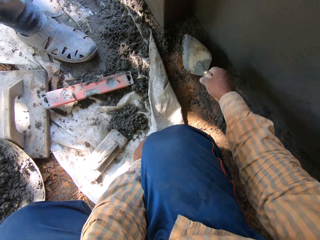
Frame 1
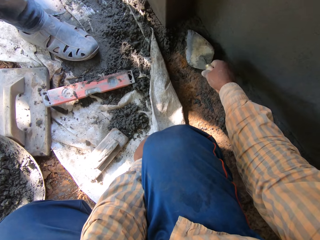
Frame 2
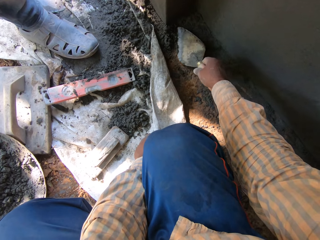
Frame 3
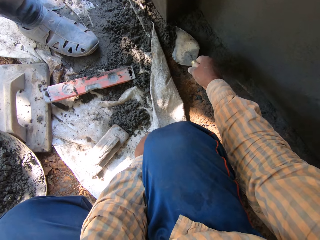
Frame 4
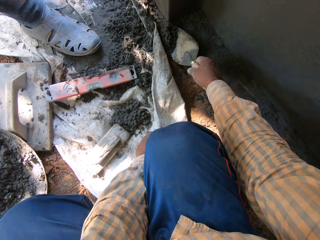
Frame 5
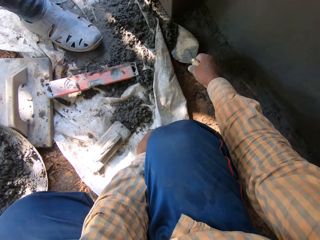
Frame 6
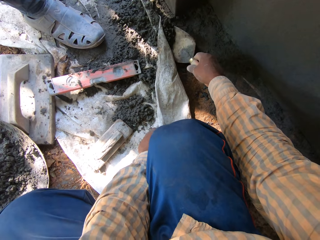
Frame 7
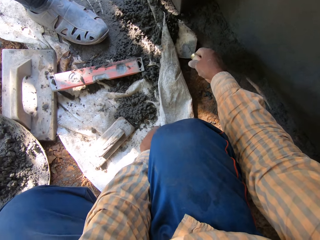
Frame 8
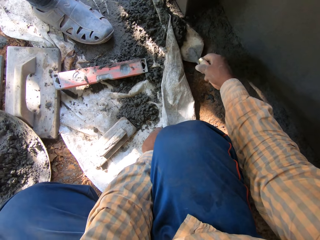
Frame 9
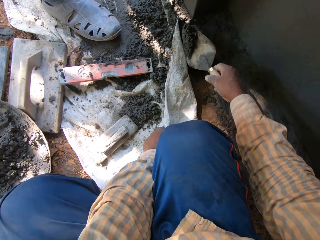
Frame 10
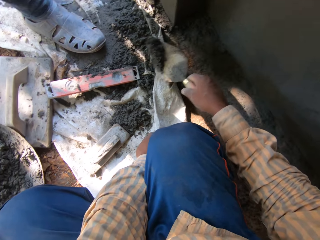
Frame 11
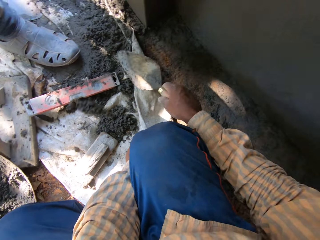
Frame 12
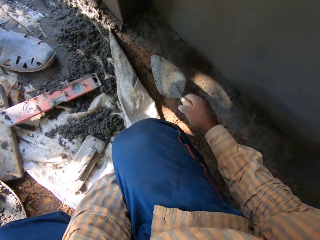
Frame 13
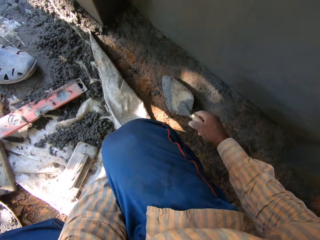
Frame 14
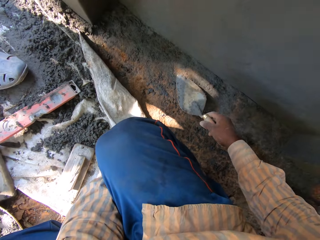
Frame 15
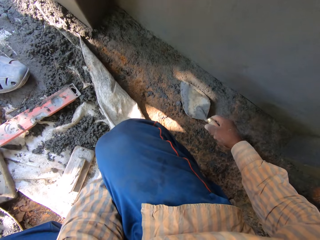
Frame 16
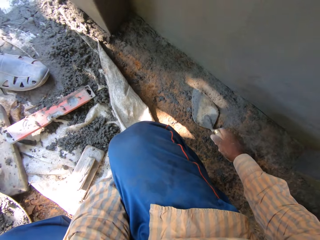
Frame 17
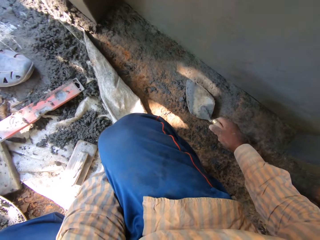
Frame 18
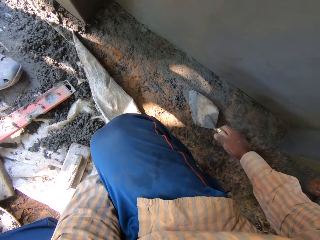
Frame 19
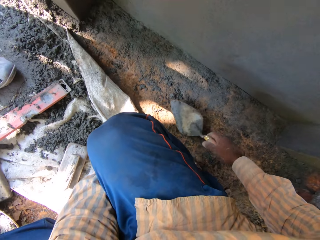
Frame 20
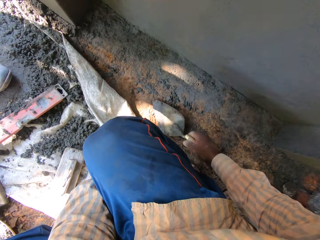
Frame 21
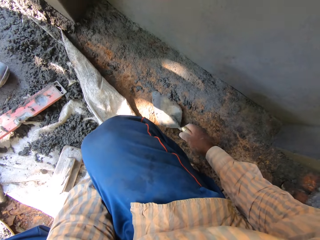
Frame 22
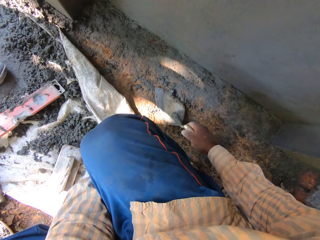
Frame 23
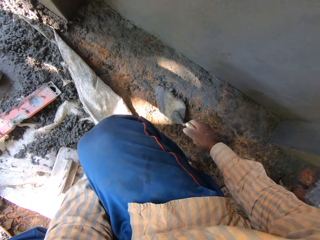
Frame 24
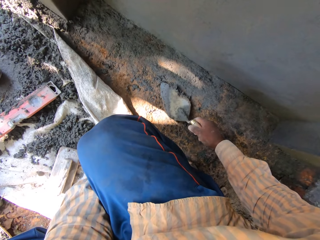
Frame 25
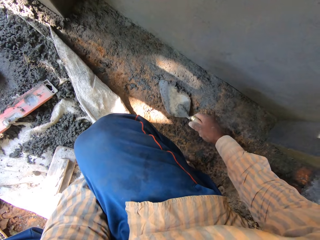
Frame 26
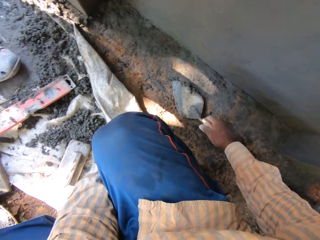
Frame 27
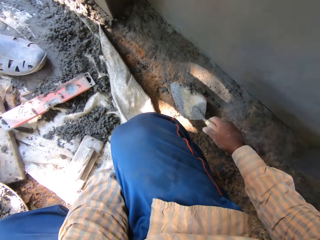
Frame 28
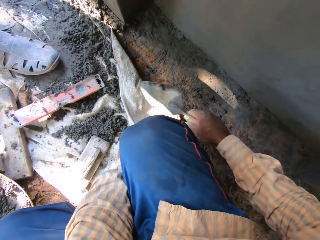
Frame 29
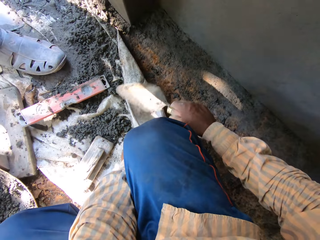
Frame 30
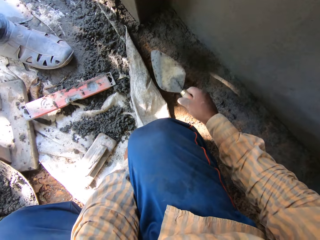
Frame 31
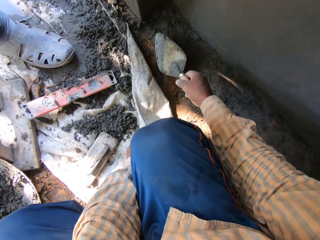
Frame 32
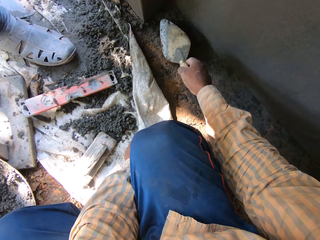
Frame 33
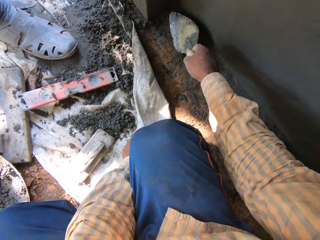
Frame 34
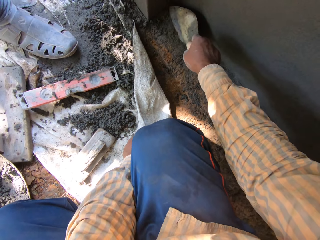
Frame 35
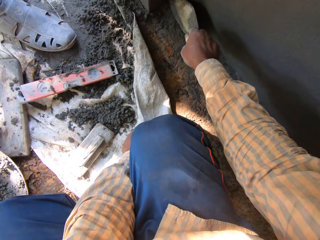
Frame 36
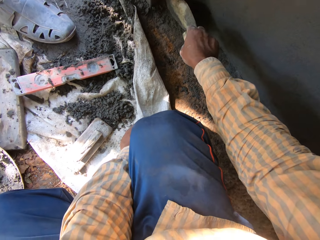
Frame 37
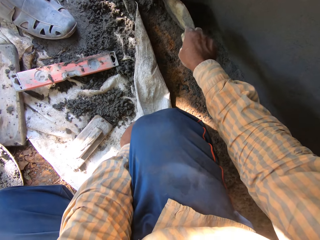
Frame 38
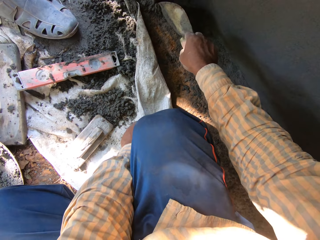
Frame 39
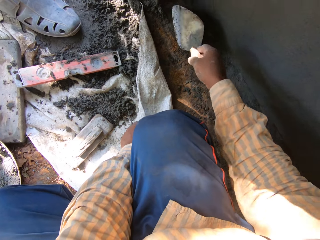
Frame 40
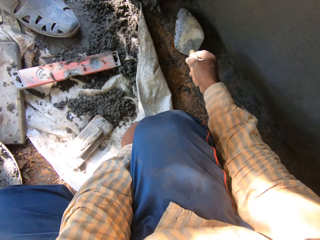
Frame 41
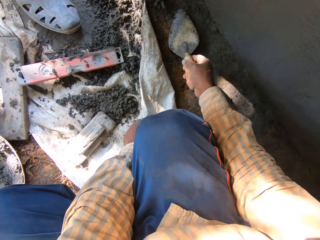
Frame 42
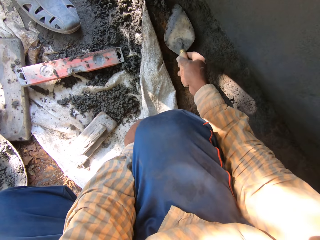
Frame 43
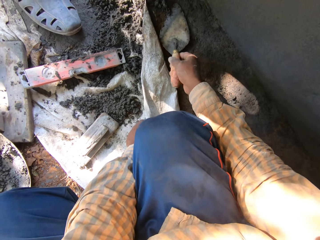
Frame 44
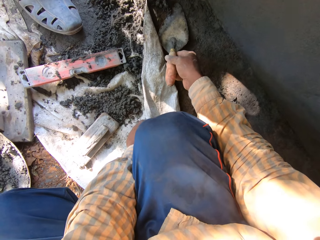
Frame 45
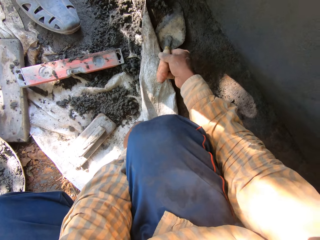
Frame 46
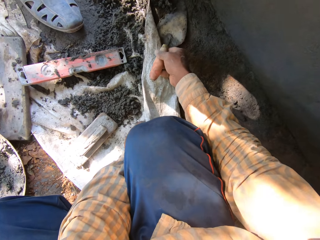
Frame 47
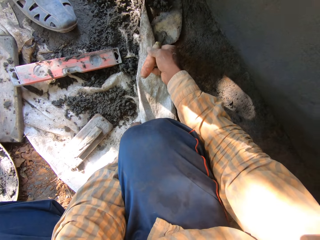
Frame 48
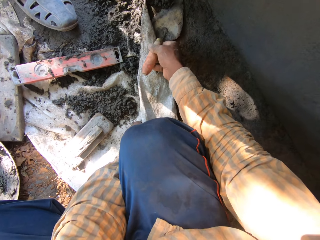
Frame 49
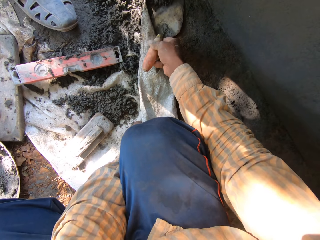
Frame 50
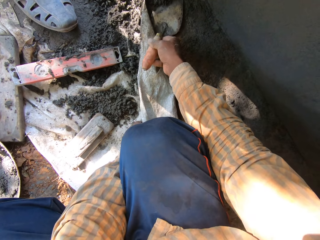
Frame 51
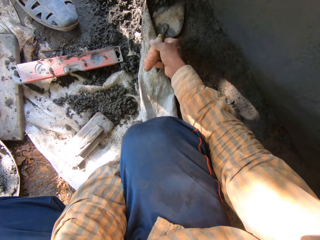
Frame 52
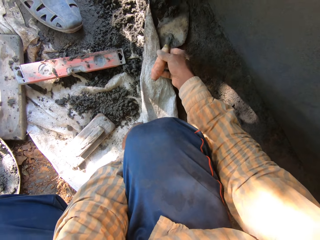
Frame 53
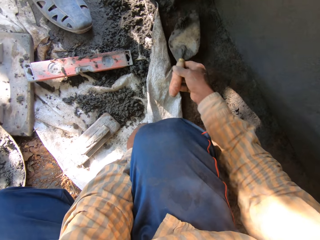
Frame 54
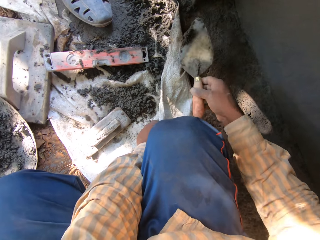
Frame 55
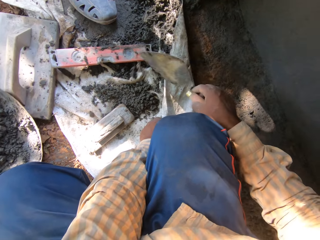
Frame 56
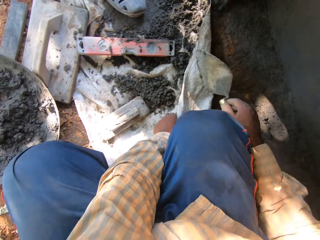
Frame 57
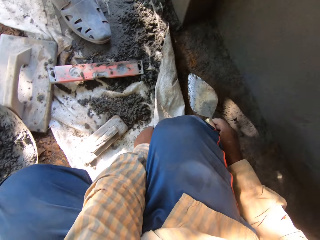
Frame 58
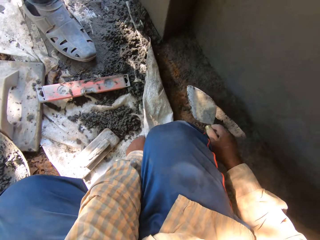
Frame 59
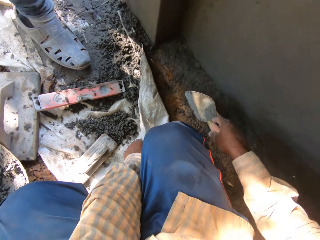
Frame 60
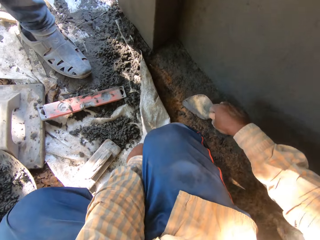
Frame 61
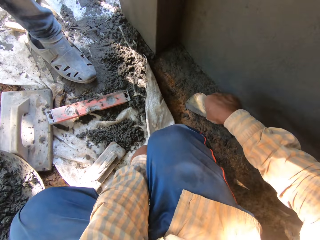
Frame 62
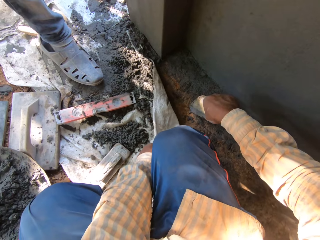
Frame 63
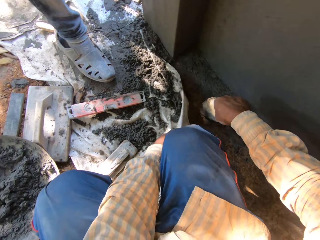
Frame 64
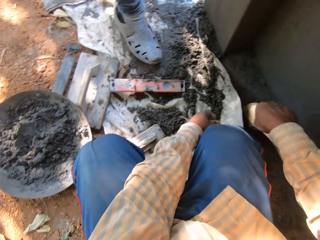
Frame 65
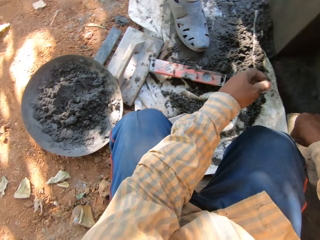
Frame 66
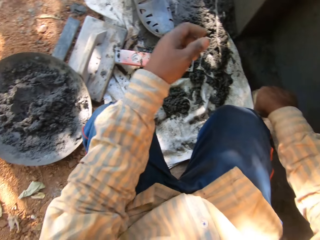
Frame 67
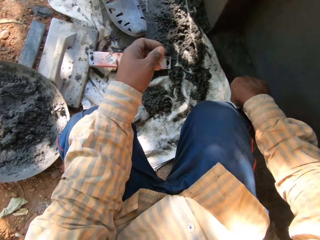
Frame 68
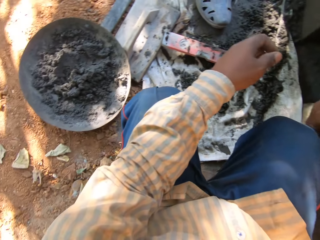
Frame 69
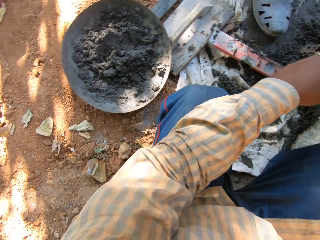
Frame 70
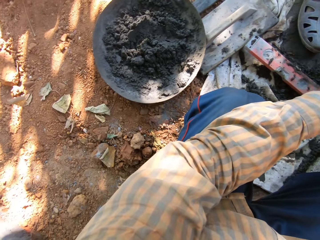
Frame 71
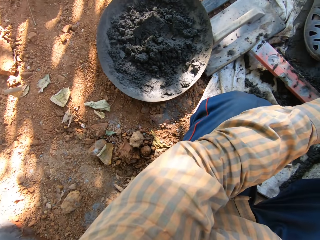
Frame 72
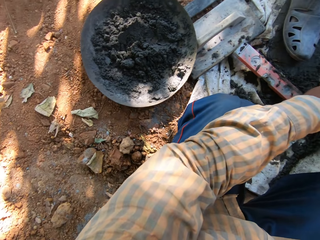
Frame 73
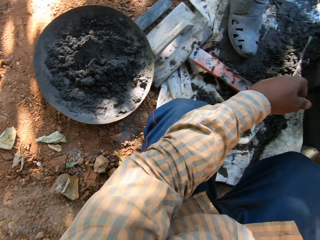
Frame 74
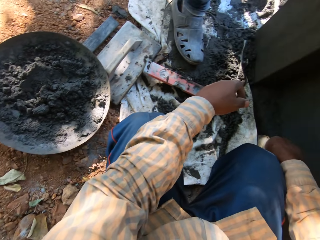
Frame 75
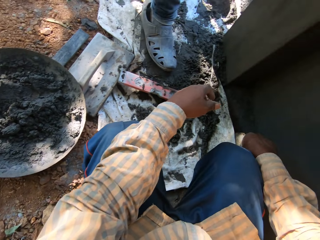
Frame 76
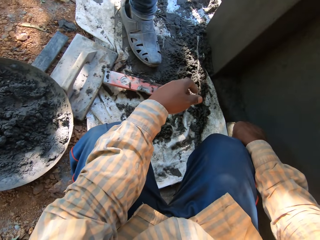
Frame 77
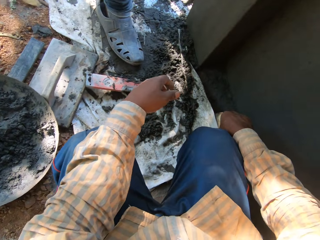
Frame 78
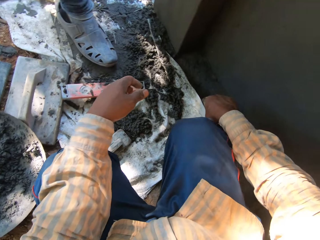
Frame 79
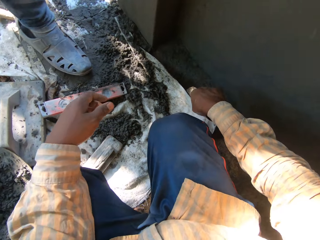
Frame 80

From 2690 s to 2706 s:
The camera wearer scoops some concrete from the ground with the trowel in his right hand. He dumps the concrete in the trowel on the sack on the ground. He scoops some concrete from the ground with the trowel in his right hand. He dumps the concrete in the trowel on the sack on the ground. He scoops some concrete from the ground with the trowel in his right hand. He dumps the concrete in the trowel on the sack on the ground.

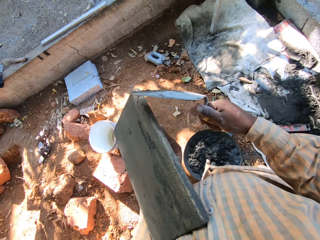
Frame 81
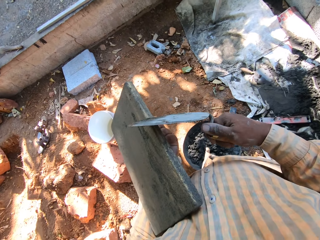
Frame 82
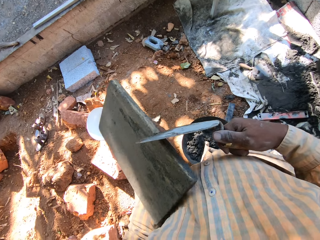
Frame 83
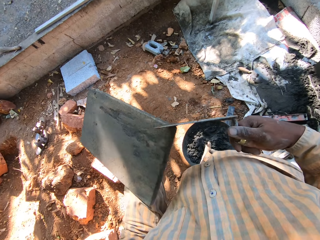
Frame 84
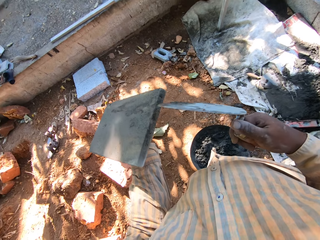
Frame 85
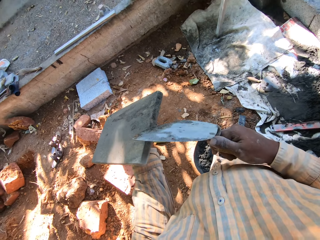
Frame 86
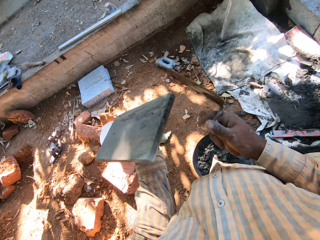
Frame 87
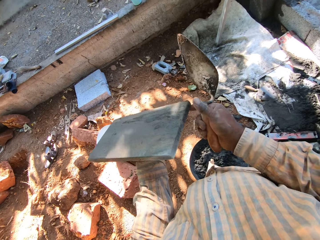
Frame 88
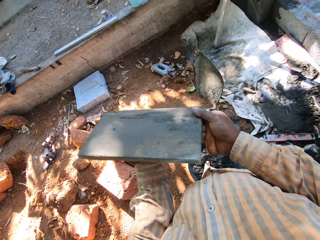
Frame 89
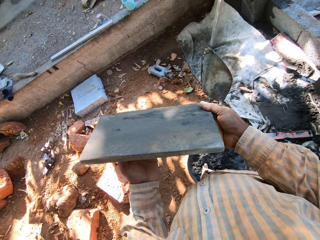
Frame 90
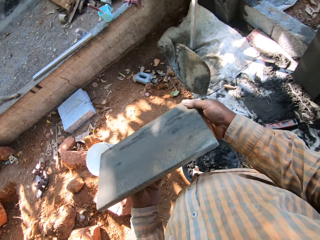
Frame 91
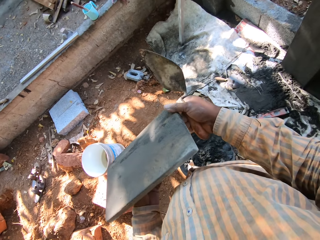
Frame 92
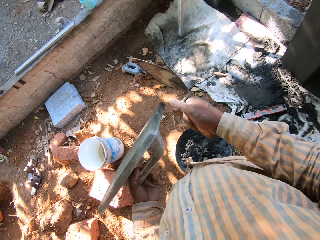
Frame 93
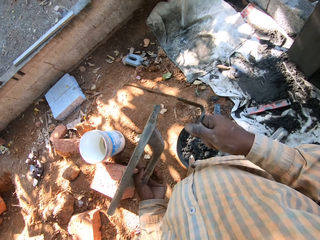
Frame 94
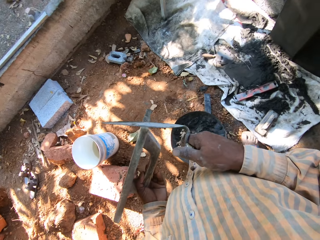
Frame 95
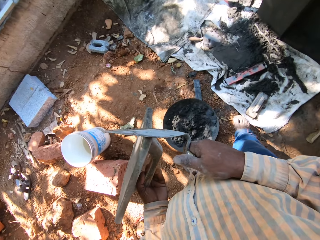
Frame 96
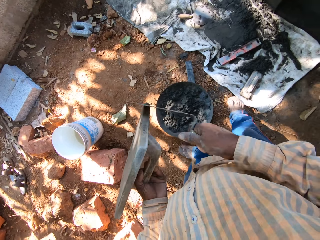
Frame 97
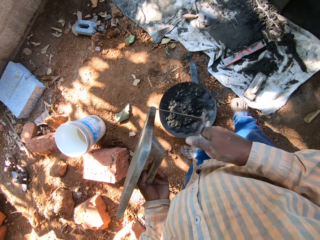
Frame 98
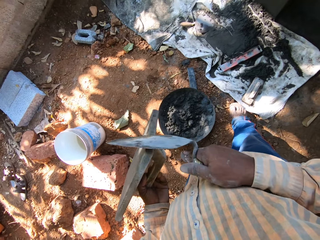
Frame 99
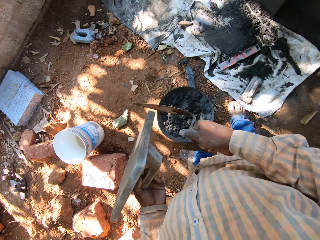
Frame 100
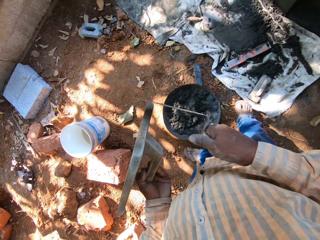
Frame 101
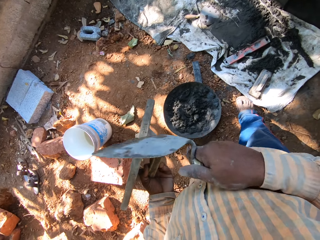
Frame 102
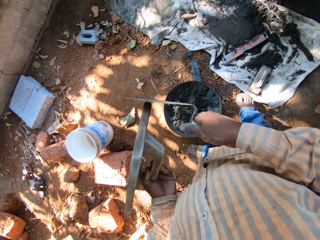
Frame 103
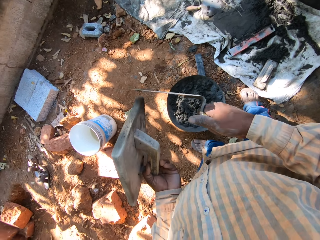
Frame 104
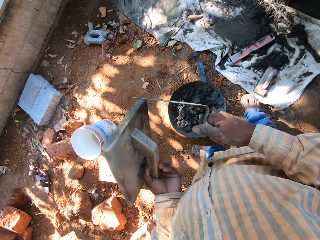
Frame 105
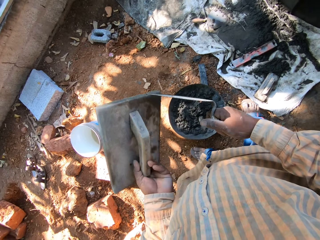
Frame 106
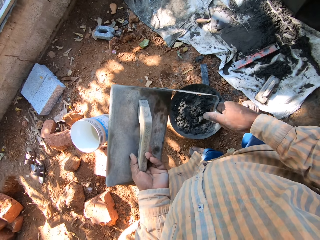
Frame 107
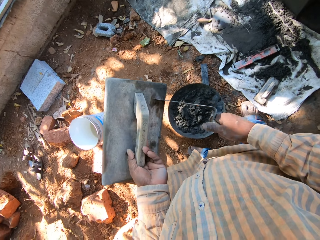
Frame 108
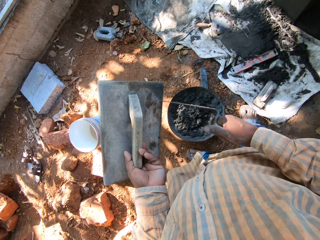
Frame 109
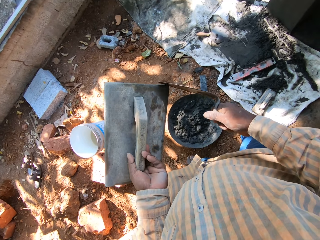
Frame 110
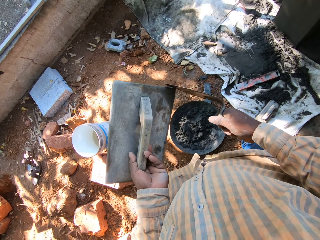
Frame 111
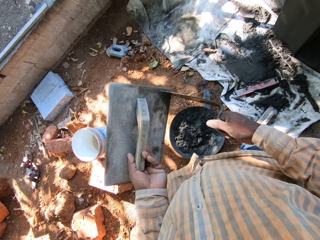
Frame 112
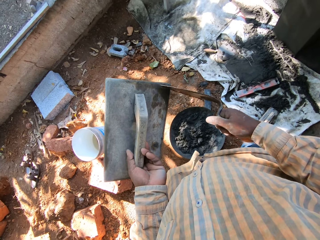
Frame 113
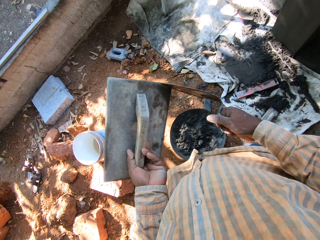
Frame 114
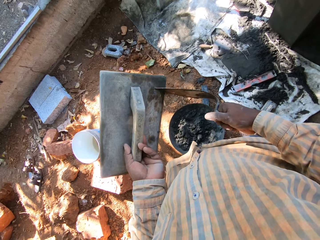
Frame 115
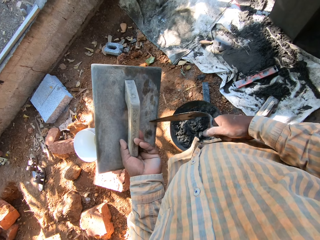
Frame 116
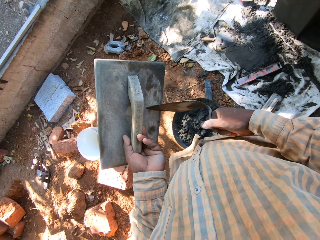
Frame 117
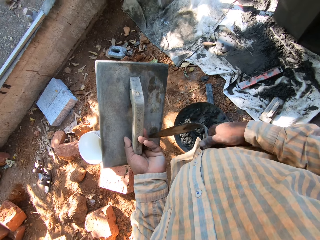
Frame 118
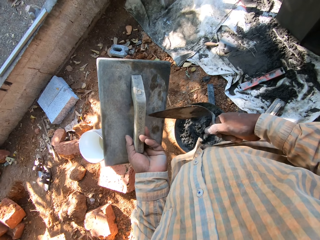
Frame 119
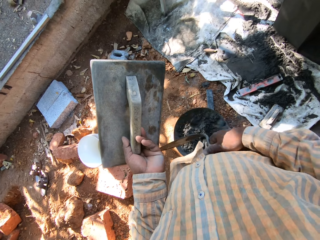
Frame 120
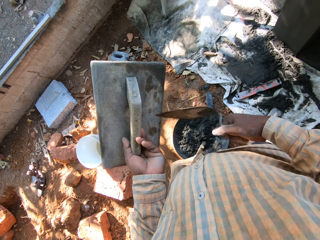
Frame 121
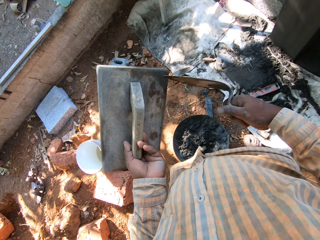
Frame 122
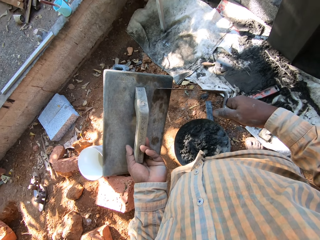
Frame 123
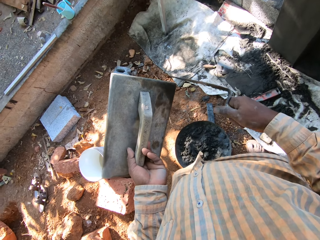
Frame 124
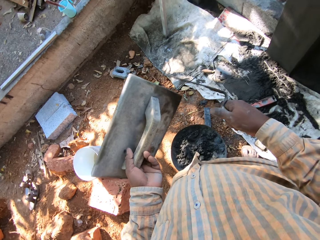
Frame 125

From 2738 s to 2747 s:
The camera wearer holds the wooden trowel with both hands. He scrapes the wooden trowel with the trowel in his right hand. He looks around.
